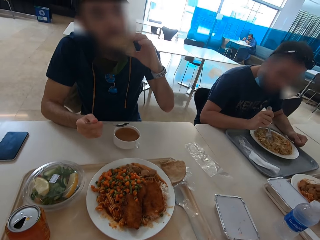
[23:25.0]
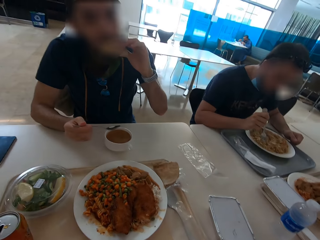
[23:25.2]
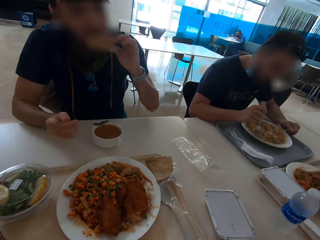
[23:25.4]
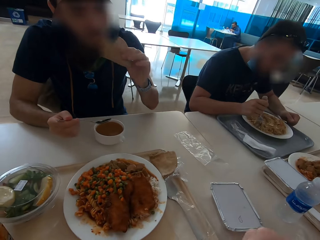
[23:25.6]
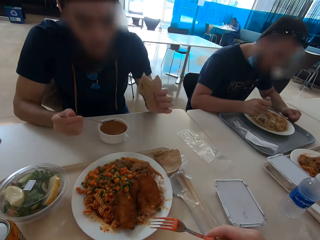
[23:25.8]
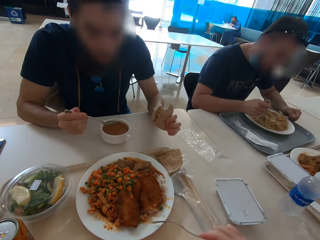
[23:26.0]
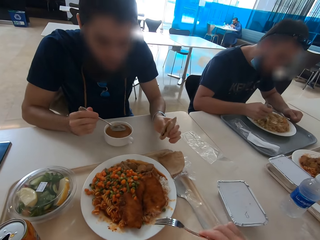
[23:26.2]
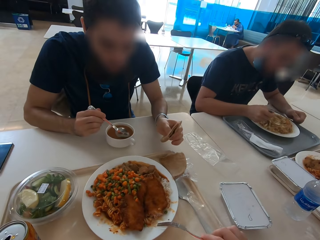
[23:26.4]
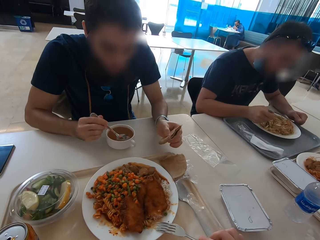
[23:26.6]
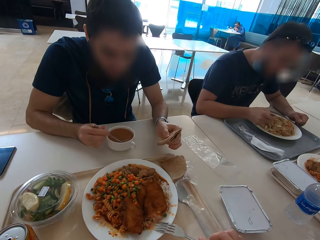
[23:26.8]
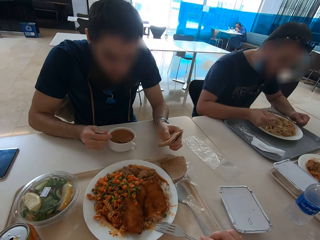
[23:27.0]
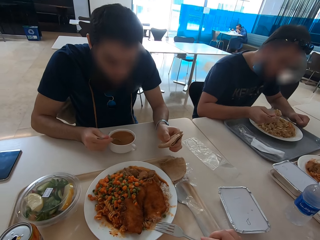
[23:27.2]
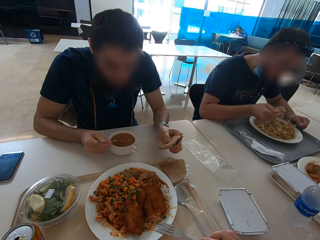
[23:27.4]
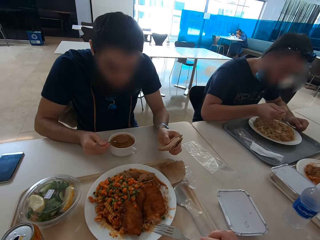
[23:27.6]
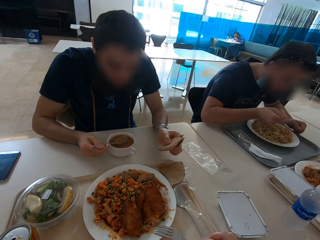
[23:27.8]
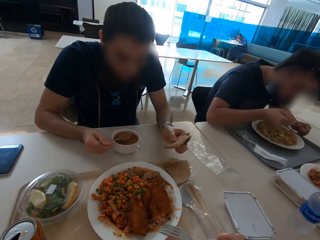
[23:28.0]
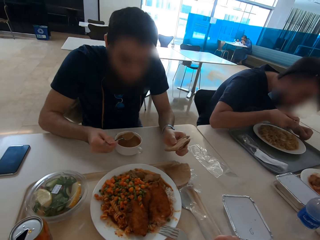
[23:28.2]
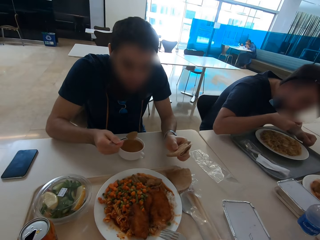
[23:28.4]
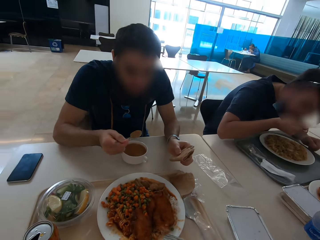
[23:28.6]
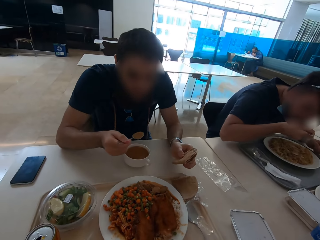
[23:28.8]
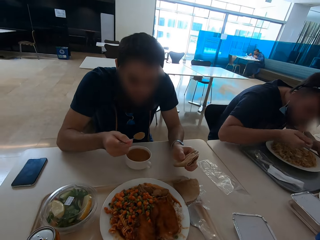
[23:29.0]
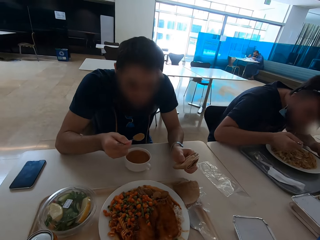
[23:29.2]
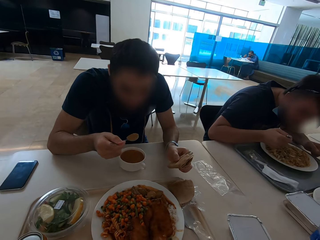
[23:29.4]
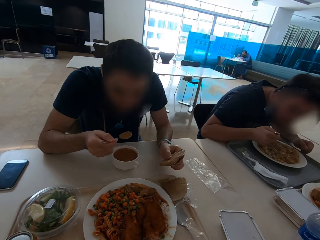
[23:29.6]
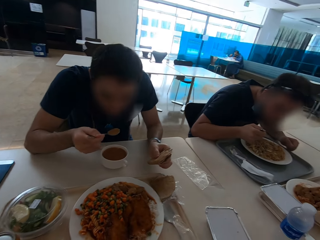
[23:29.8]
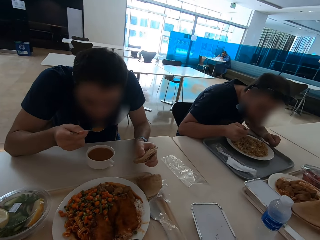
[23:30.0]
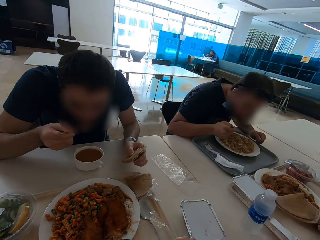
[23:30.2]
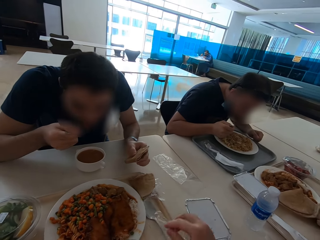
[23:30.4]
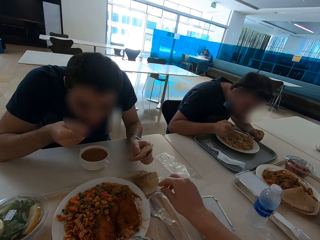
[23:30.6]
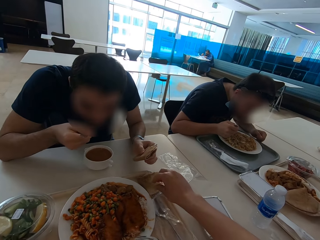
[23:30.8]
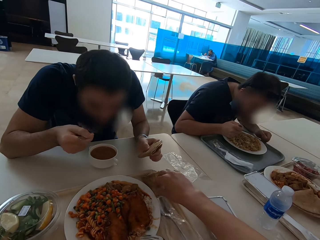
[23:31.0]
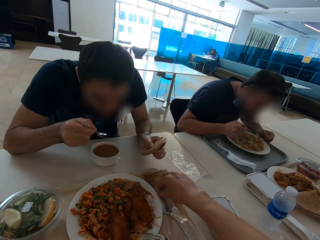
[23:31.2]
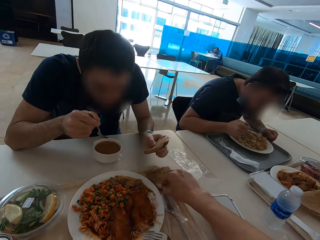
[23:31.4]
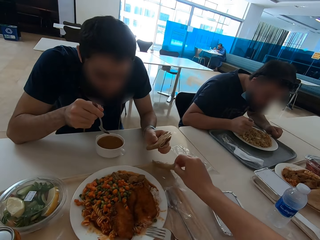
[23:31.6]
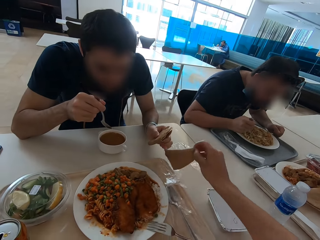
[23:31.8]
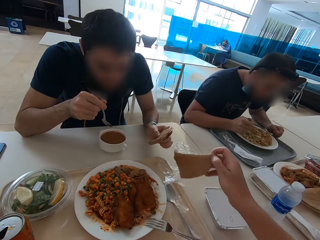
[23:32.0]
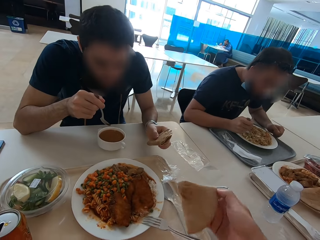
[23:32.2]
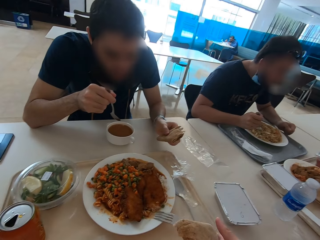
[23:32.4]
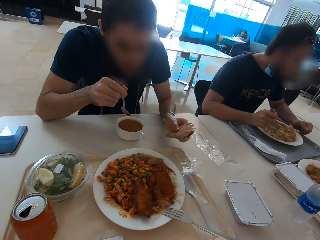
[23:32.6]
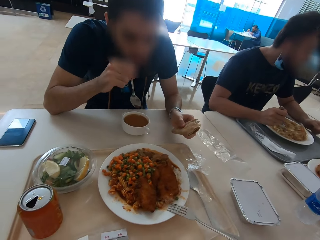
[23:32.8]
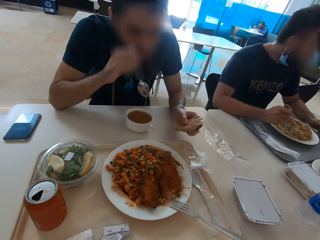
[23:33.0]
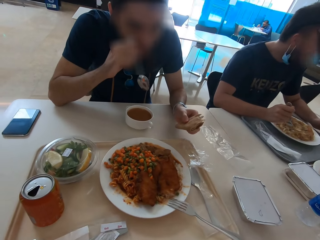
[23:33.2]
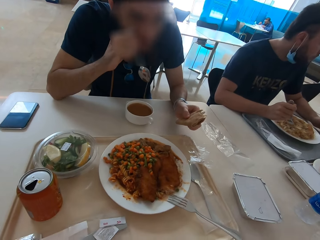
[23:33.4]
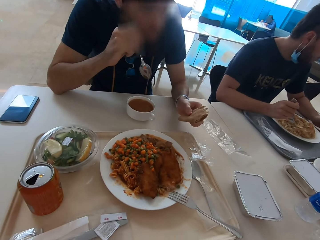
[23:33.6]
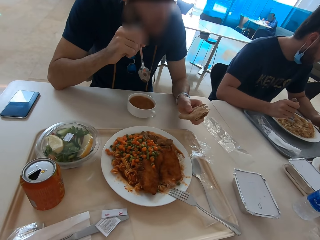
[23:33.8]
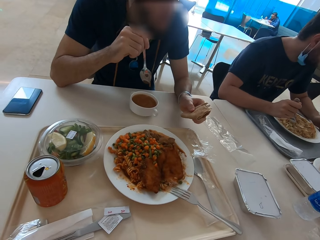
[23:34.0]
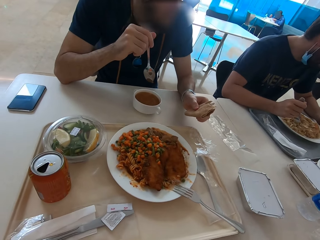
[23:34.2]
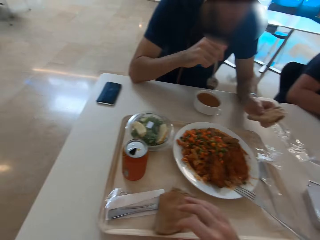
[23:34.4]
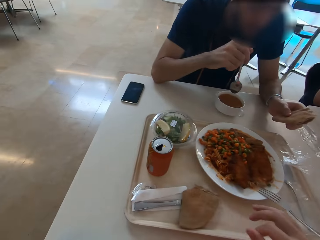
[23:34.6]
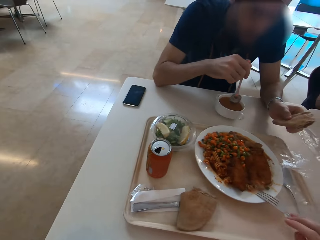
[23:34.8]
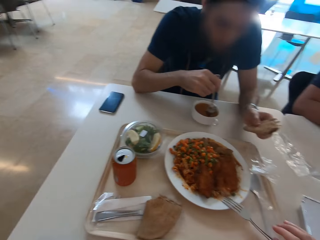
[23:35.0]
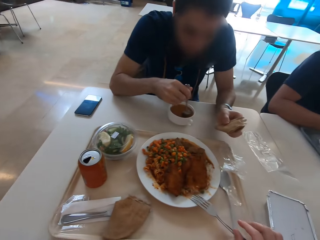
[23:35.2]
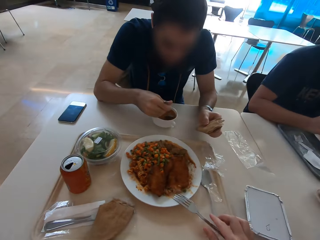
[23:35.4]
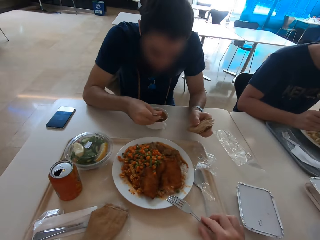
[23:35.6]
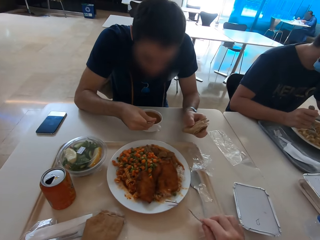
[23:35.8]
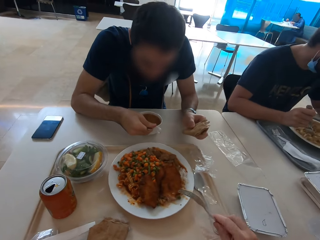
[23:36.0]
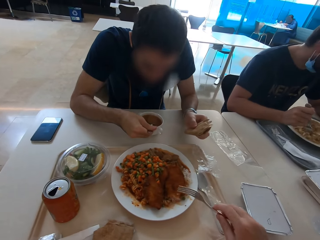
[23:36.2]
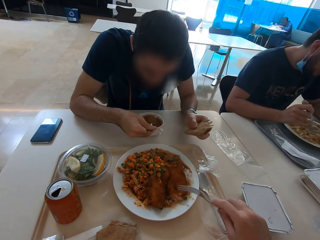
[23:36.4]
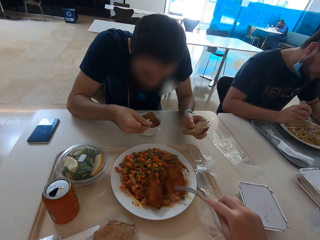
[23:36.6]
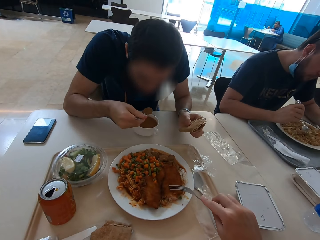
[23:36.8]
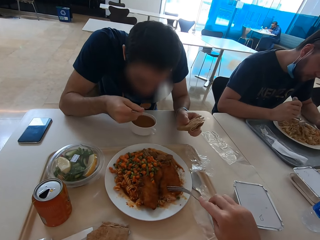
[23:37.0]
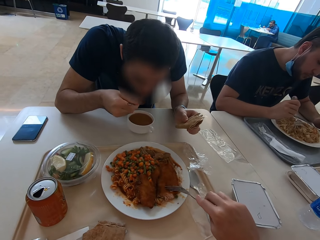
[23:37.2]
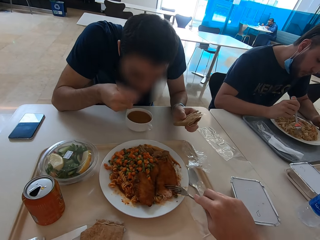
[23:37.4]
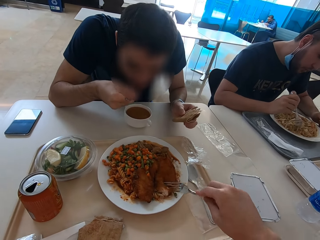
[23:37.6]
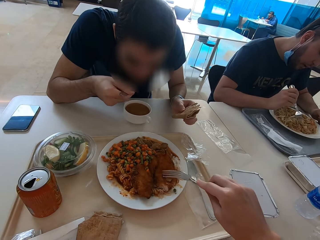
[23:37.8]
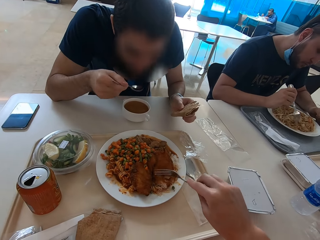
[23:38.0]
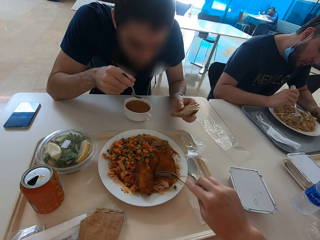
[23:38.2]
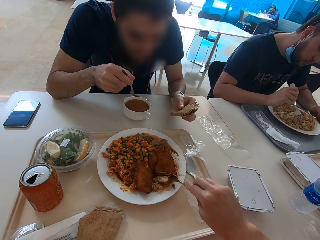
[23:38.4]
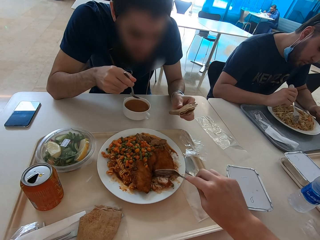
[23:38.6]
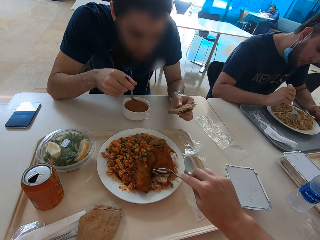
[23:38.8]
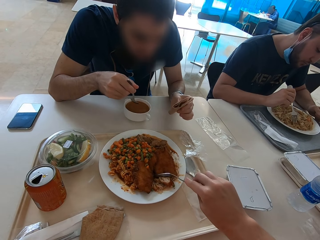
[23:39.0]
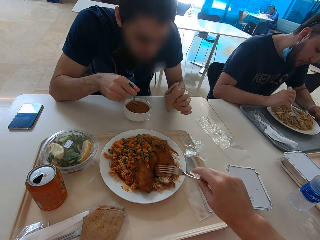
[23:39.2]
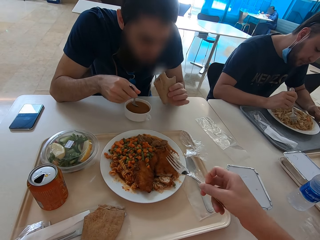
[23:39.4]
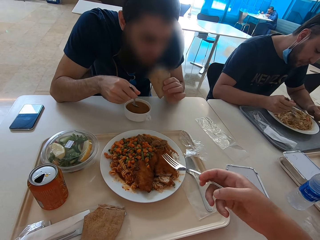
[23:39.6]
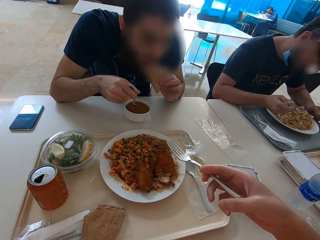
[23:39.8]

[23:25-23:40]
A man eats tortilla. The camera wearer eats food. They put the fork on the plate. The man eats food. He eats food again. The camera wearer picks up the chapati or tortilla from the tray. They put the tortilla on the tray. They cut the chapati. They pick up a fork. They eat.

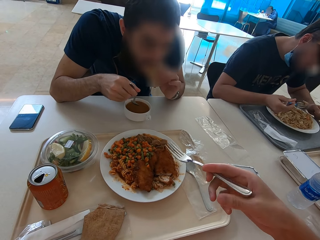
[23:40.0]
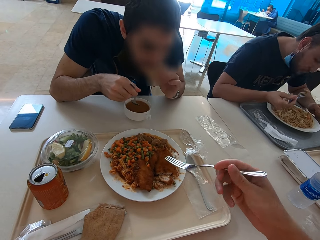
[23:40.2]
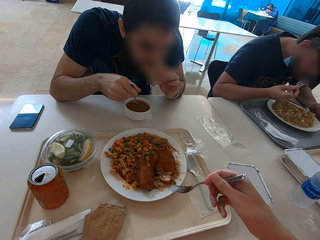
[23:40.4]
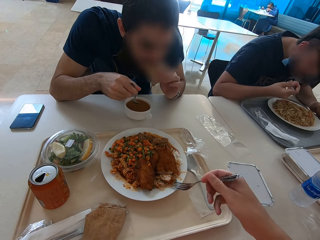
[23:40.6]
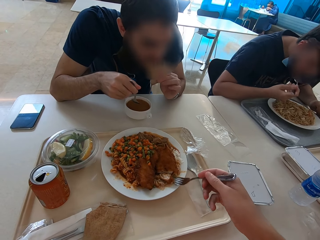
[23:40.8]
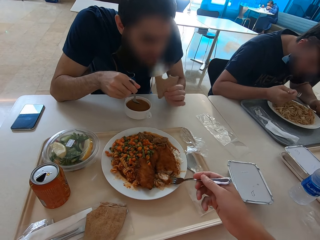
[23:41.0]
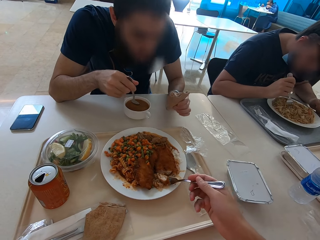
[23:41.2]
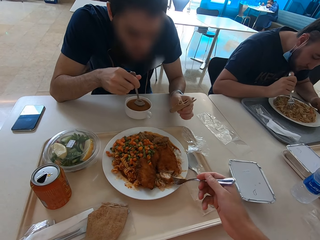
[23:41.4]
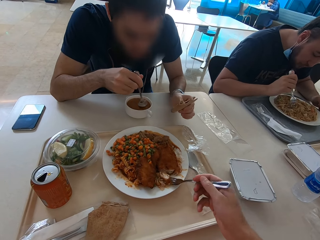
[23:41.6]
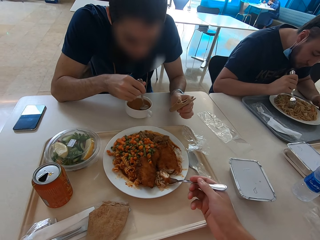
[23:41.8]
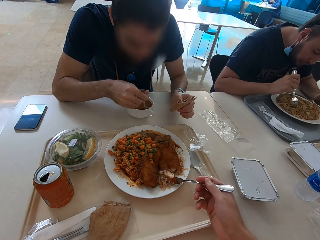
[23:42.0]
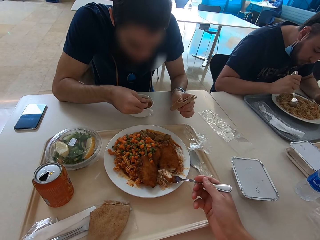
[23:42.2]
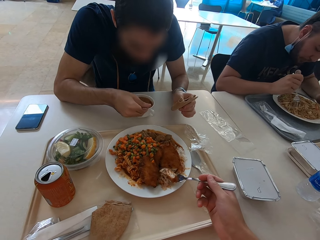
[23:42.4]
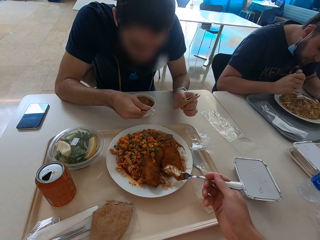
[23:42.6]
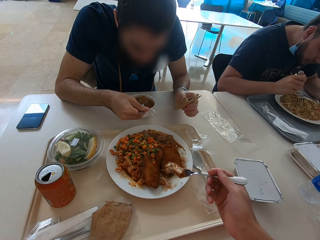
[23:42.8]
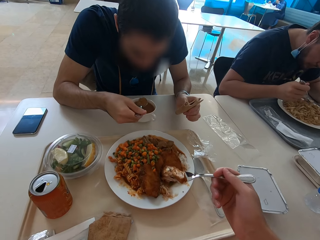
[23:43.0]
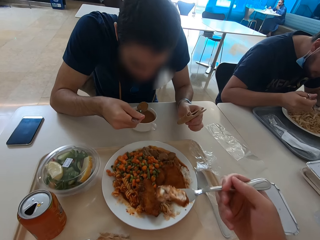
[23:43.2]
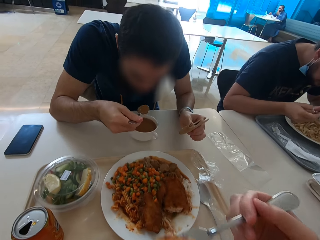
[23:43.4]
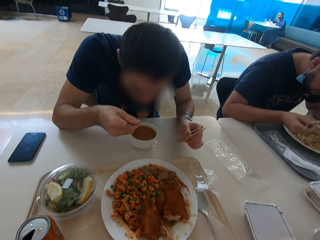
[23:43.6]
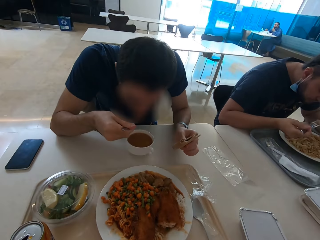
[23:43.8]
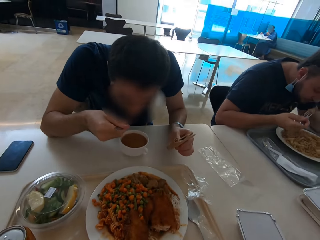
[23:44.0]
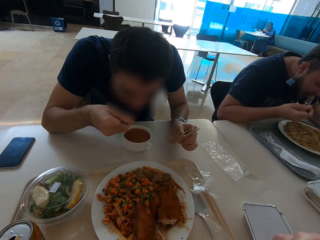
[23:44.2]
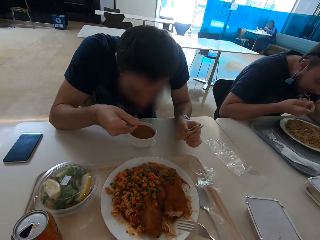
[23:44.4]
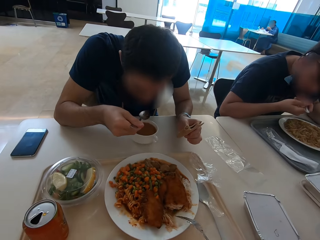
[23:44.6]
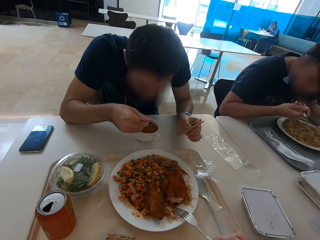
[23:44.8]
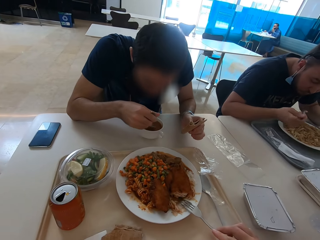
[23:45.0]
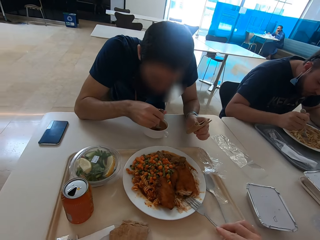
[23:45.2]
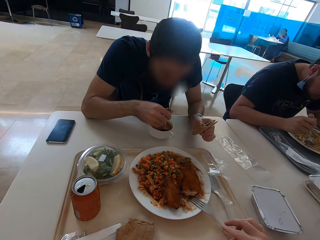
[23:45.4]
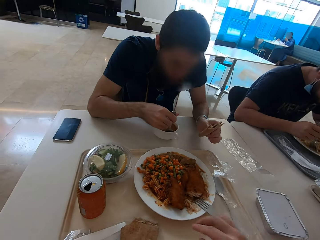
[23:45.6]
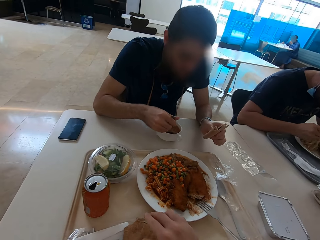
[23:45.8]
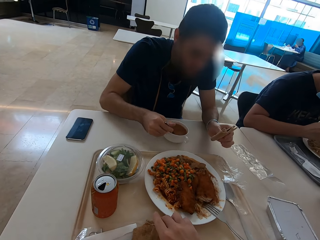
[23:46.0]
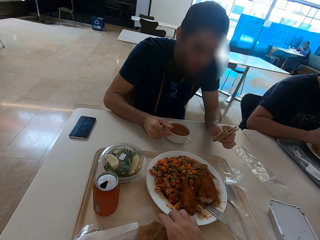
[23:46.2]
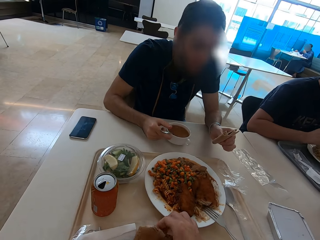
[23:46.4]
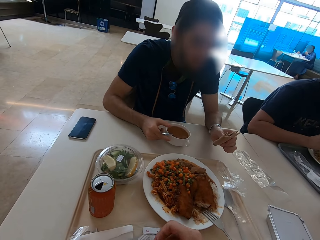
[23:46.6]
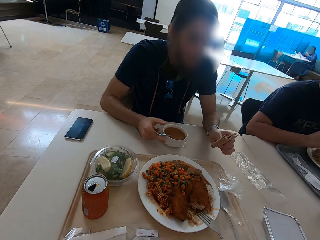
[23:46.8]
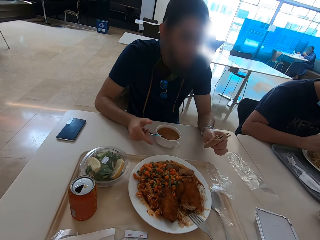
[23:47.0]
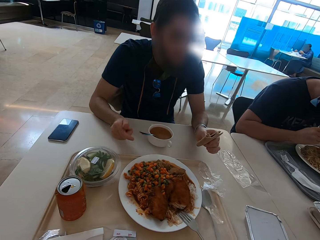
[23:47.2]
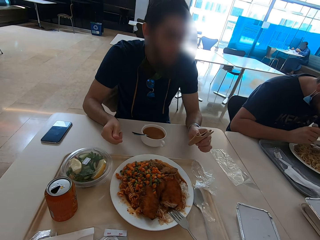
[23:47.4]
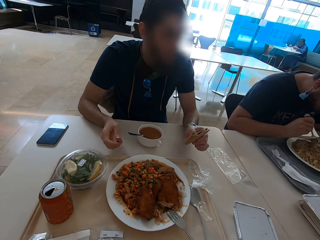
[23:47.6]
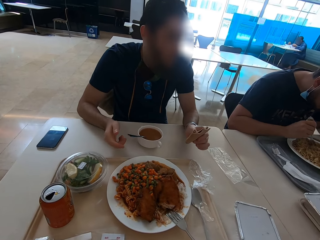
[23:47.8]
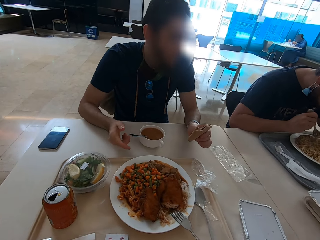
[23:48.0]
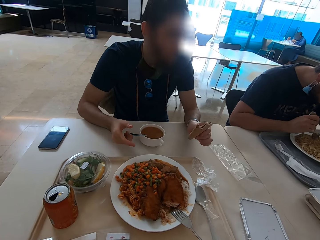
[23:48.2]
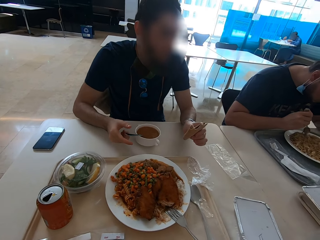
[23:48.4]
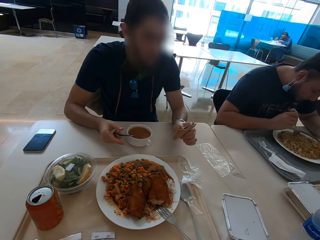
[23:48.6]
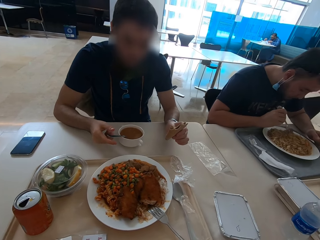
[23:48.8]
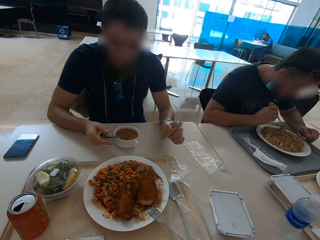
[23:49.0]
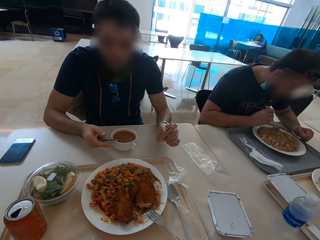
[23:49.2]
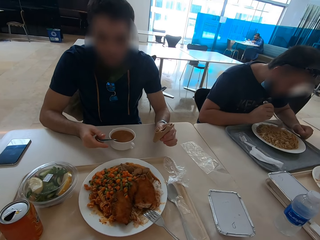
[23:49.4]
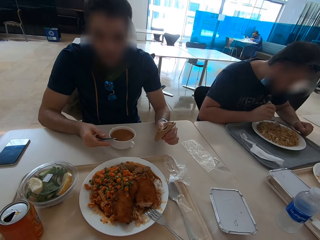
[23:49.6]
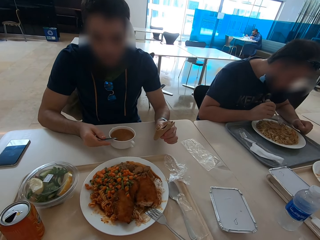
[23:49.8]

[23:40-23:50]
The camera wearer scoops food from the plate. They eat food. They pick up the tortilla.
